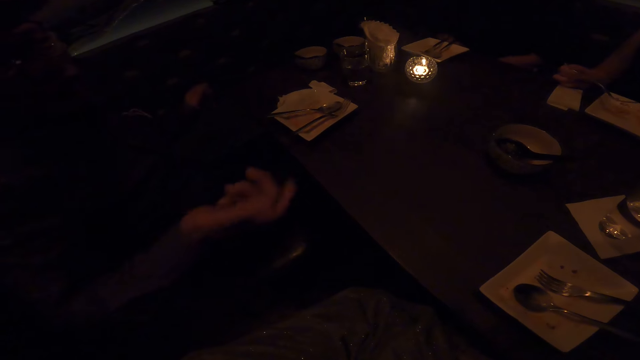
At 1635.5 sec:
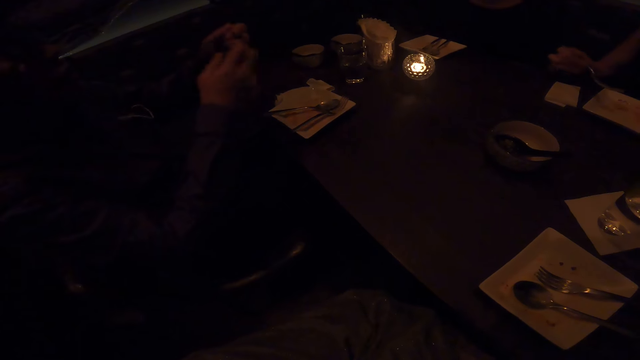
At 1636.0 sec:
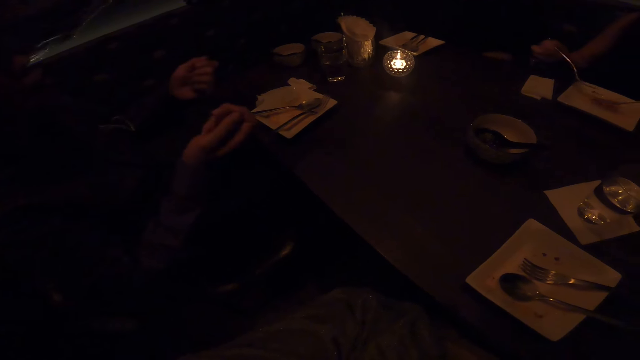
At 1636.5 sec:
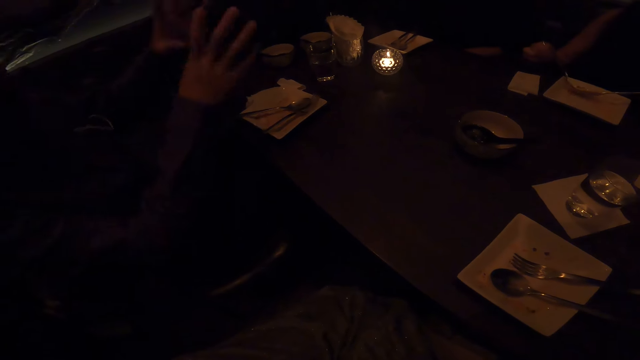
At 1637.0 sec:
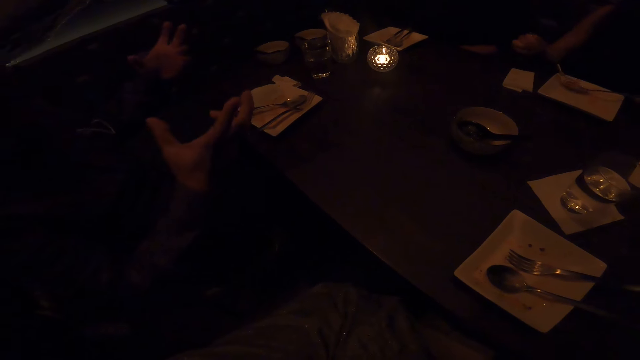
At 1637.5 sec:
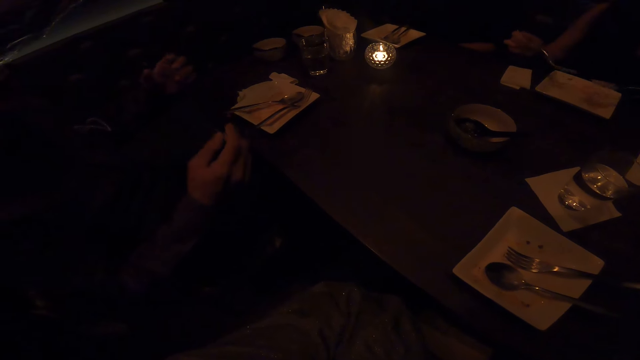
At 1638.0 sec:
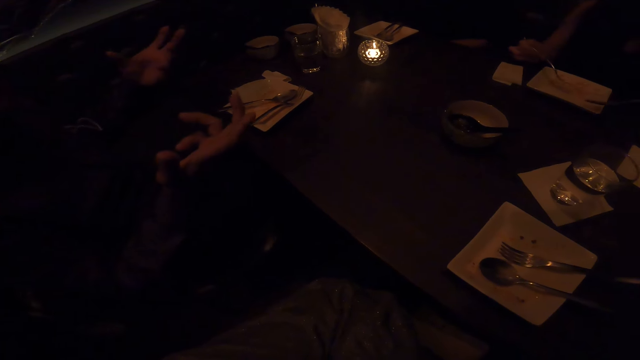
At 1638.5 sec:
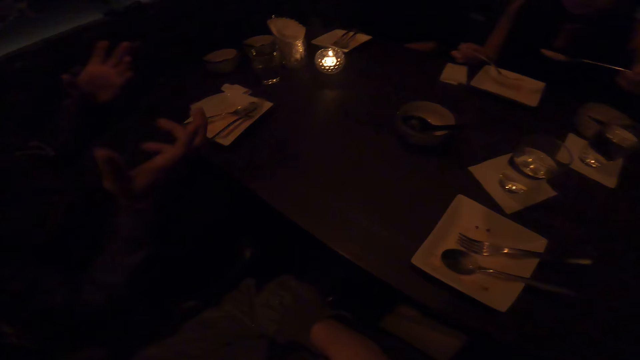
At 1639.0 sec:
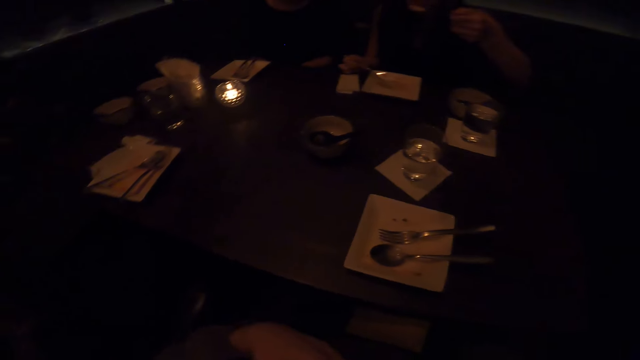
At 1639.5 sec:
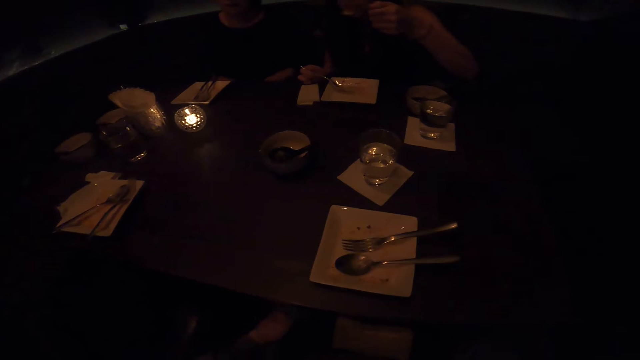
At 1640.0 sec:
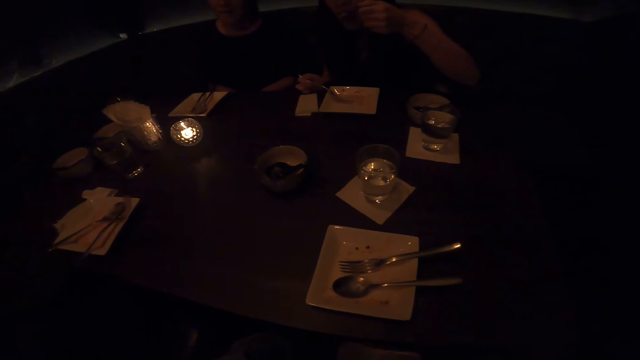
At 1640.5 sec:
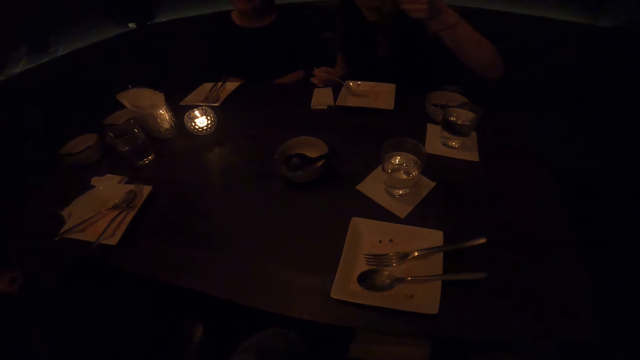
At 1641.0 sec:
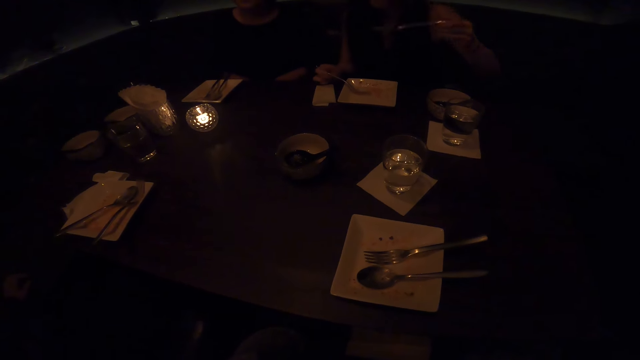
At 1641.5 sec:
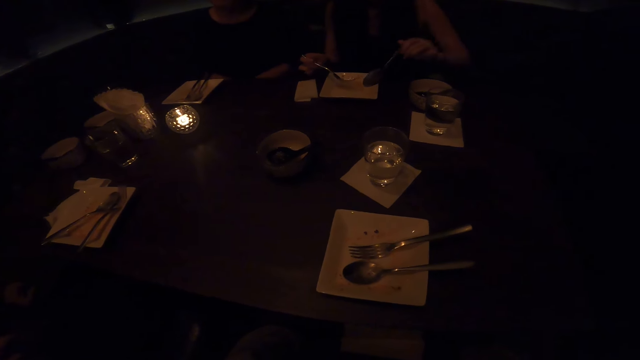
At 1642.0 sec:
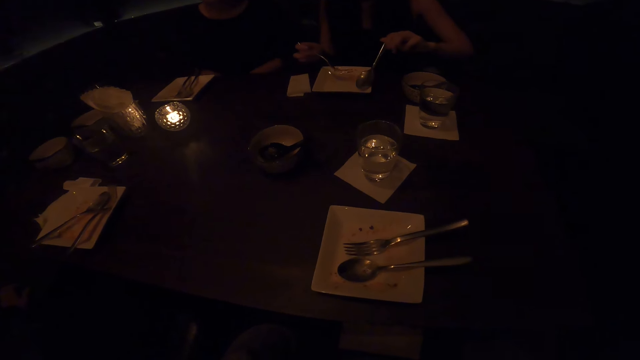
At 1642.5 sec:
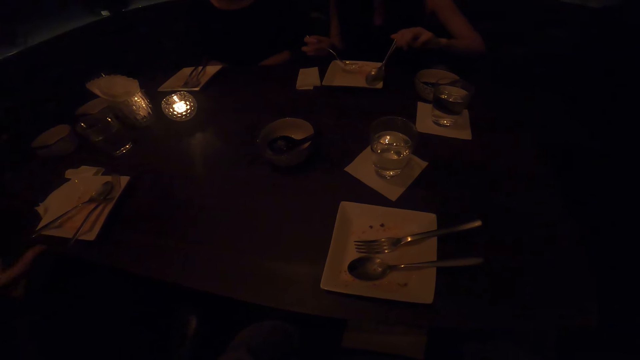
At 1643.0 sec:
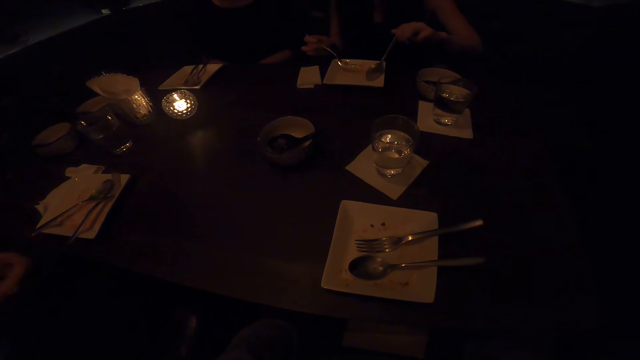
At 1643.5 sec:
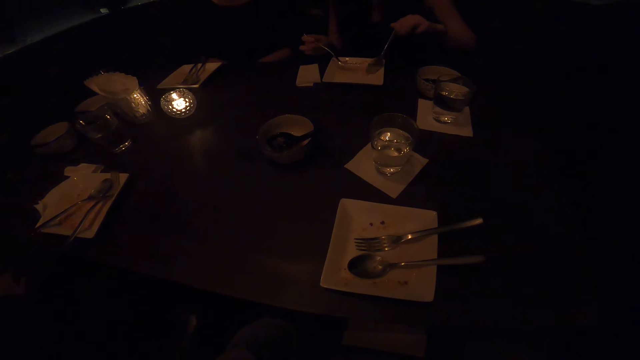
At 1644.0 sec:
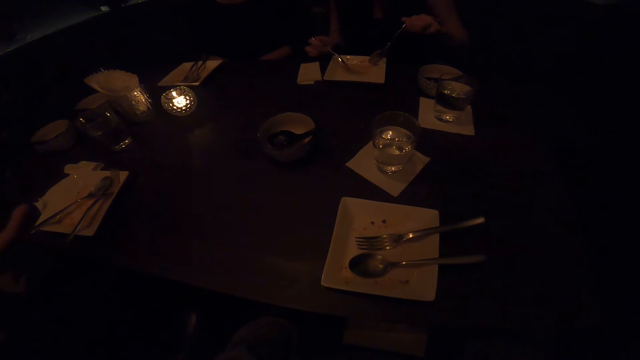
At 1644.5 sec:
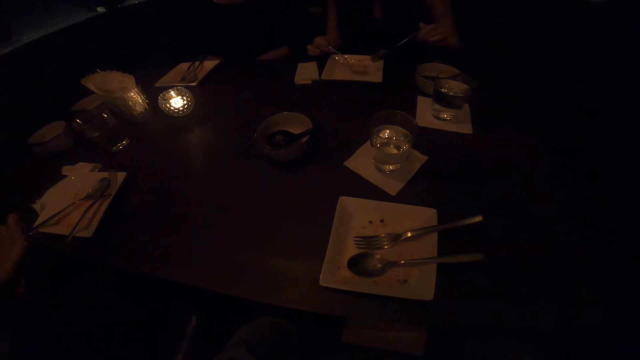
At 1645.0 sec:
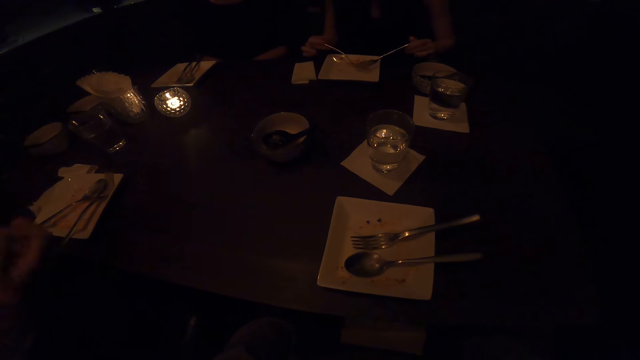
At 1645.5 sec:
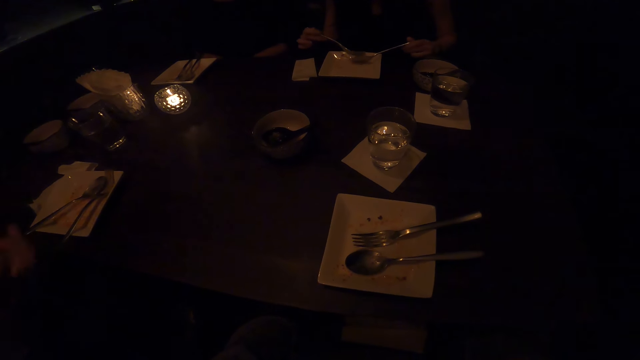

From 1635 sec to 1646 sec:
A woman scoops the food with the spoon and eats the food with the spoon. A man moves his hand.

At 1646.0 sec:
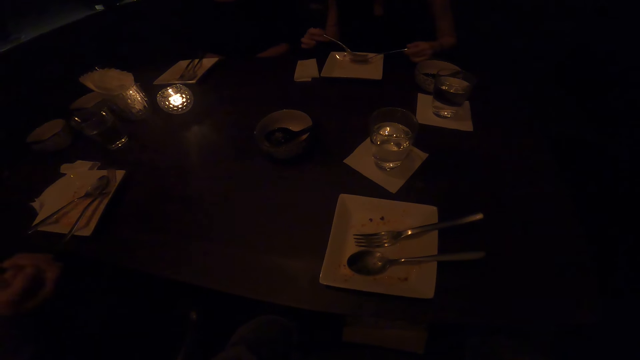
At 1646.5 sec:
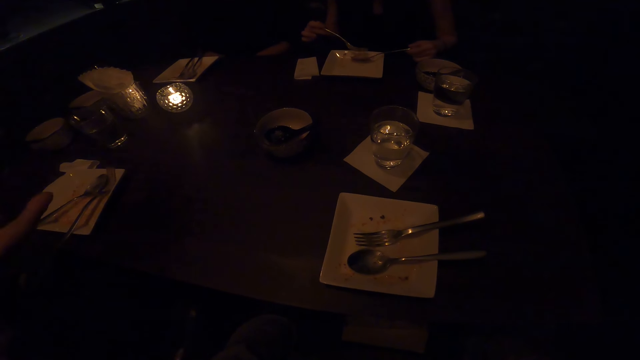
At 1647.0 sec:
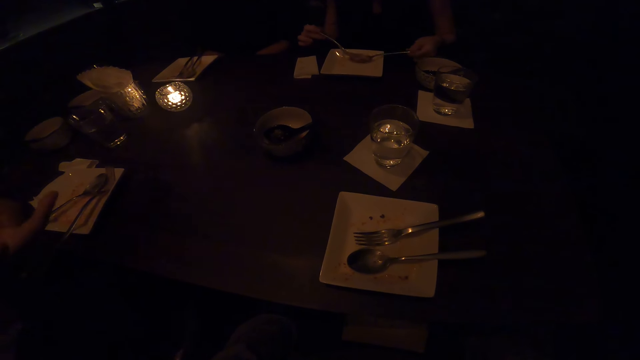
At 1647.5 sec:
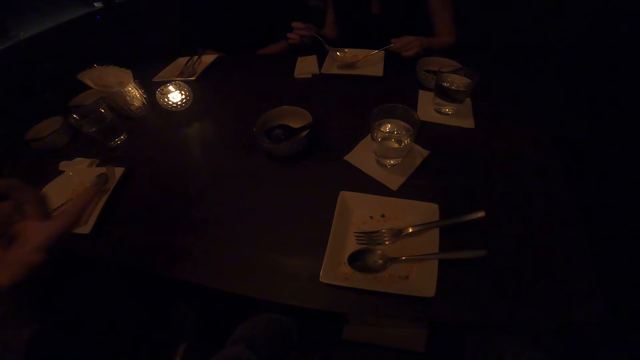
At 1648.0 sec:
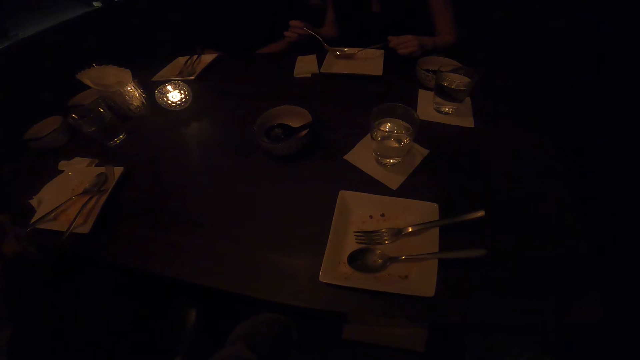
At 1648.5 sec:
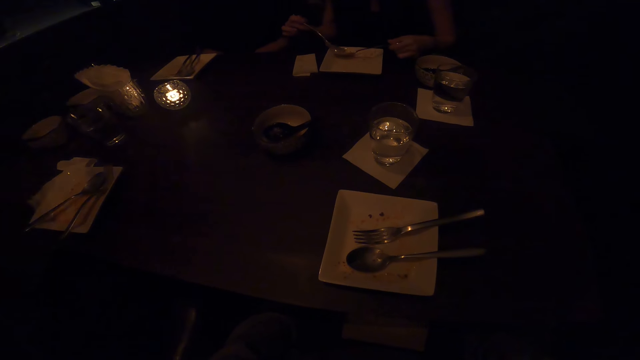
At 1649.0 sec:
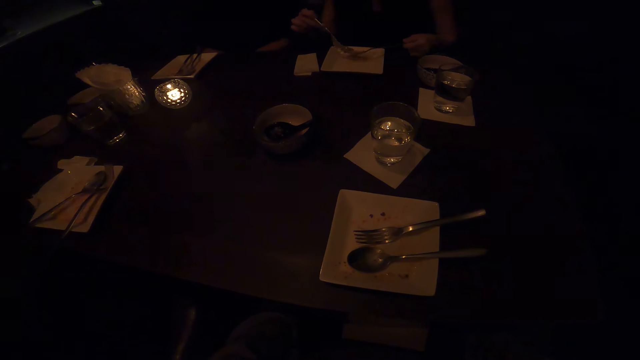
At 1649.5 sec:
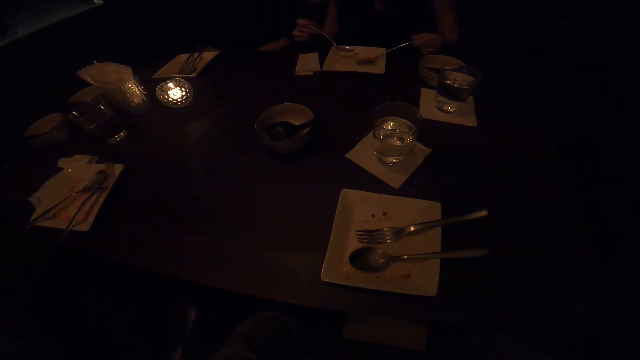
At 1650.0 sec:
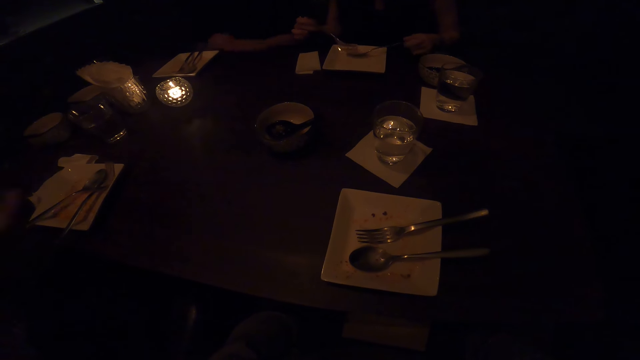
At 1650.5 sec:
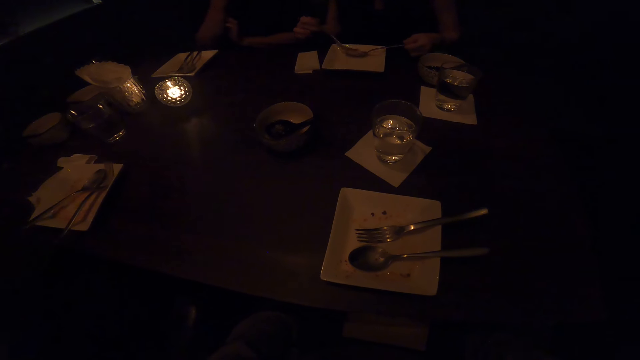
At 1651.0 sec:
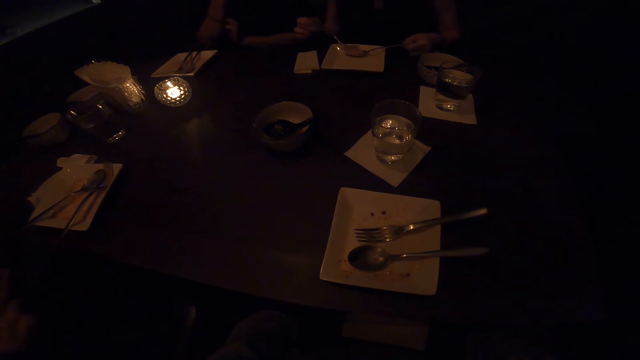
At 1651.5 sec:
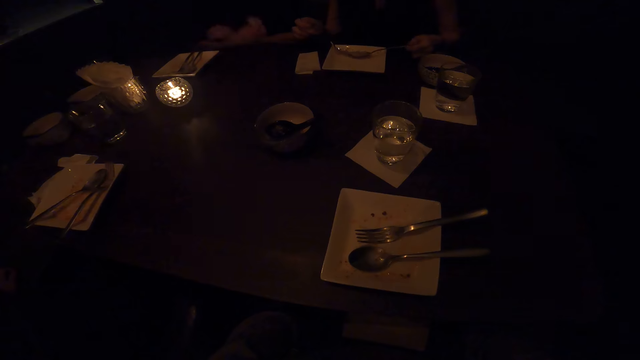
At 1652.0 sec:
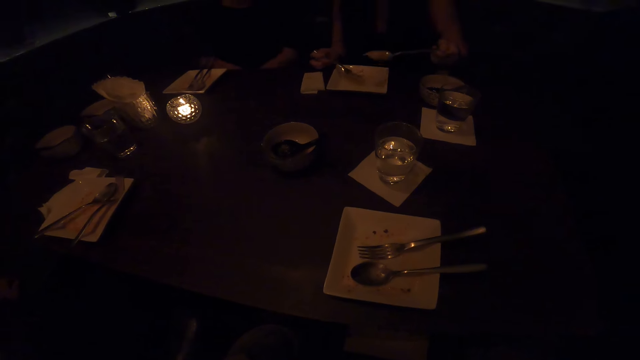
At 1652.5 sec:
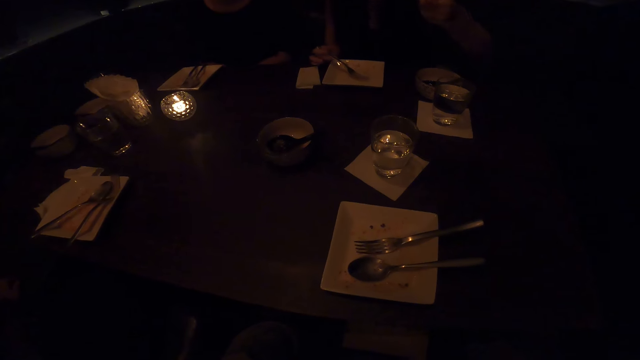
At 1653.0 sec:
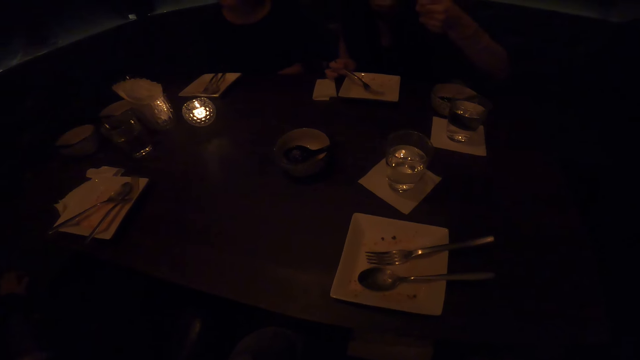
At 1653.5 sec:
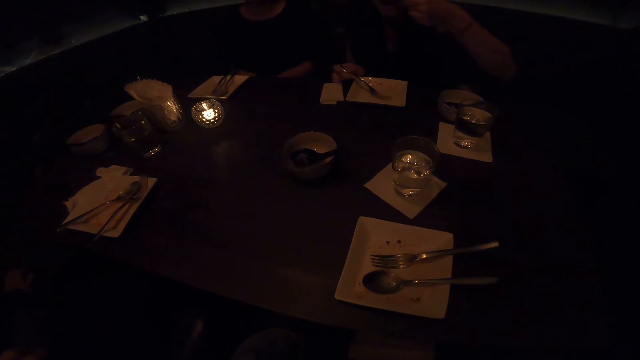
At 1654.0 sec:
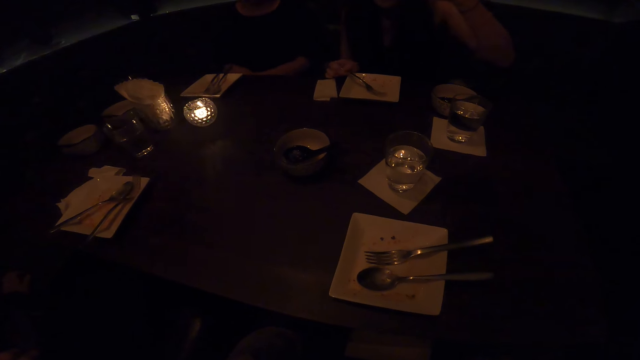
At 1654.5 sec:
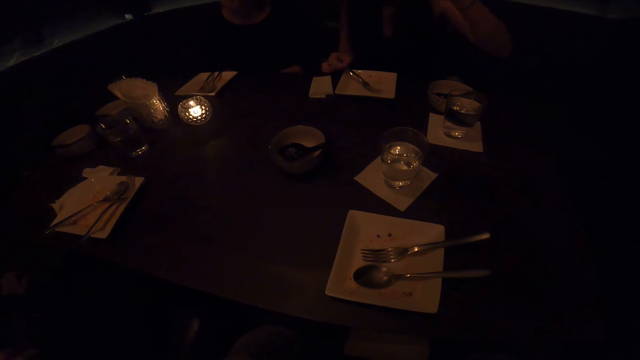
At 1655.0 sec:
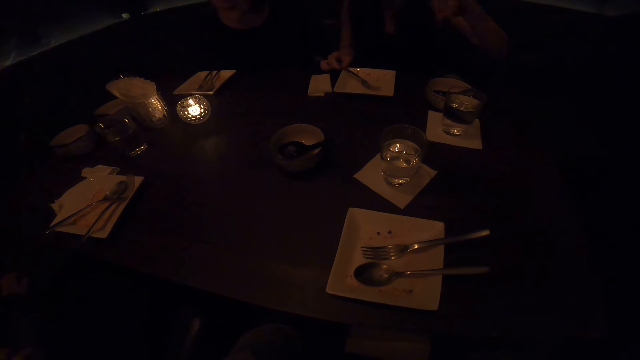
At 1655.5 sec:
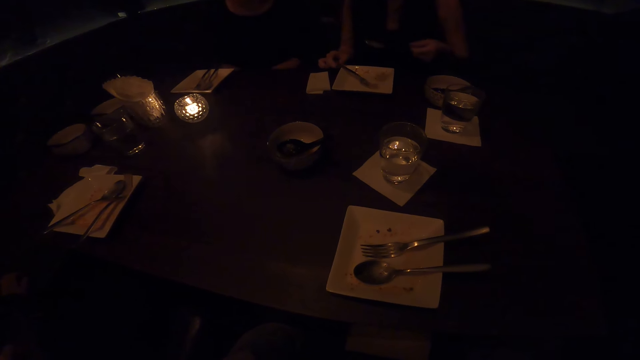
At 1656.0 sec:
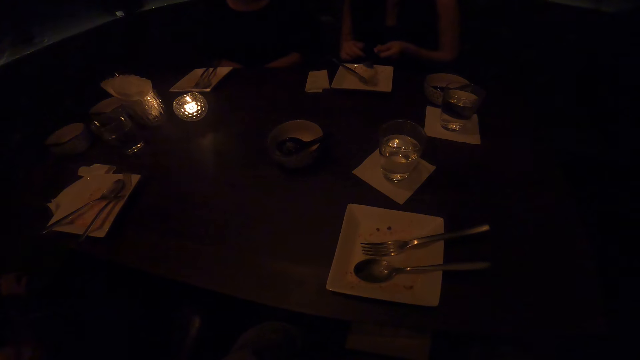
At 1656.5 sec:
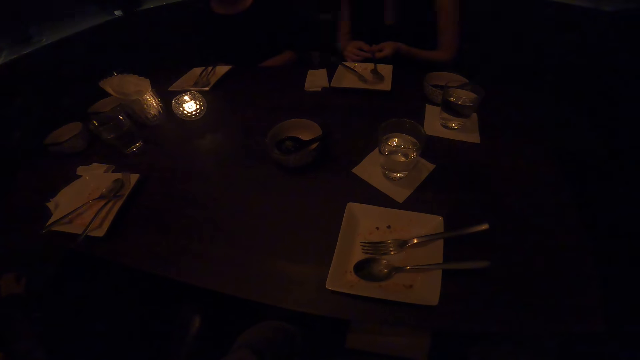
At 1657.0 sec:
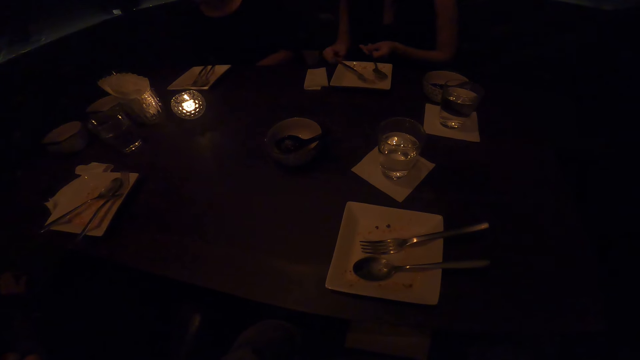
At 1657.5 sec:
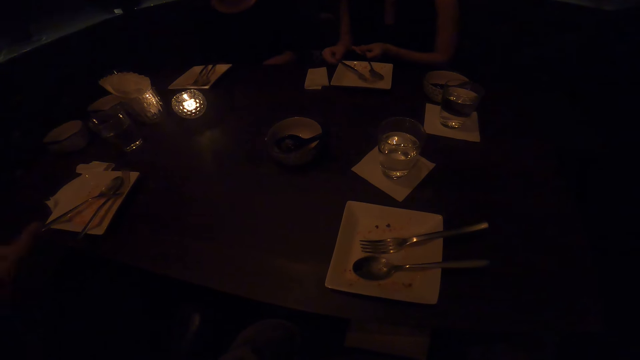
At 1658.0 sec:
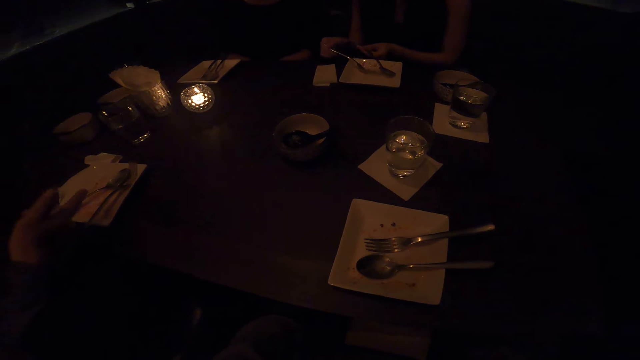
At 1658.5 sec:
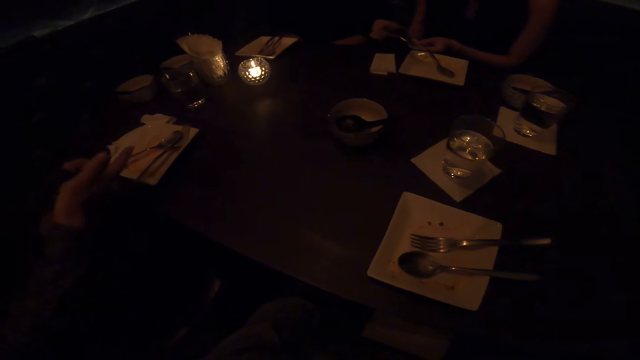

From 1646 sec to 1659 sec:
A woman scoops the food with the spoon. Another woman lifts her hand up and lowers her hand down. The first woman eats the food with the spoon, places the fork in the plate, and places the spoon in the plate.
